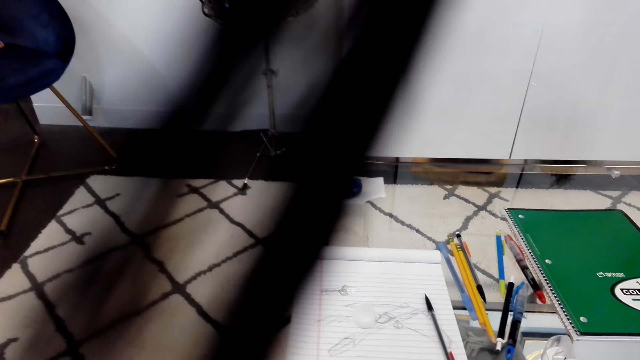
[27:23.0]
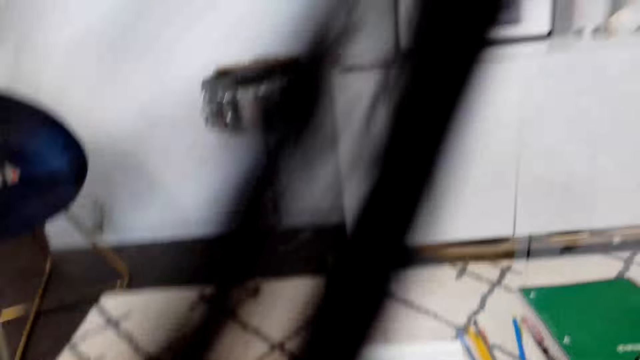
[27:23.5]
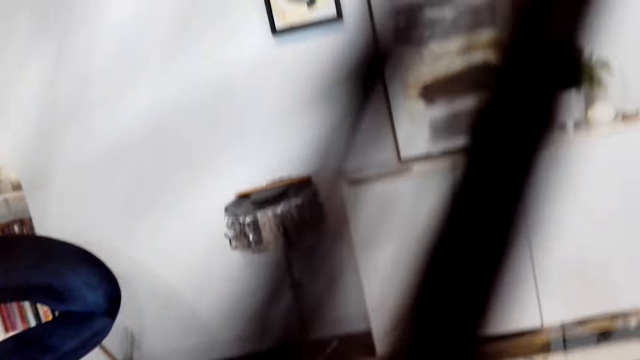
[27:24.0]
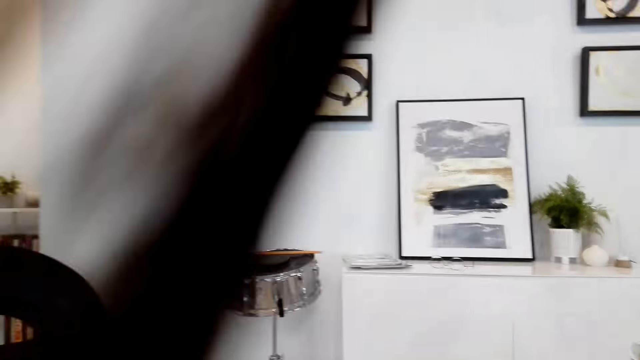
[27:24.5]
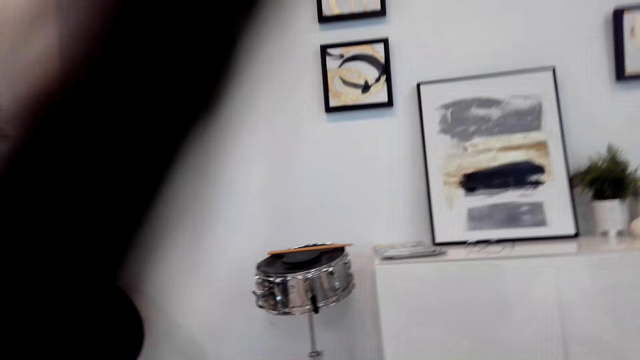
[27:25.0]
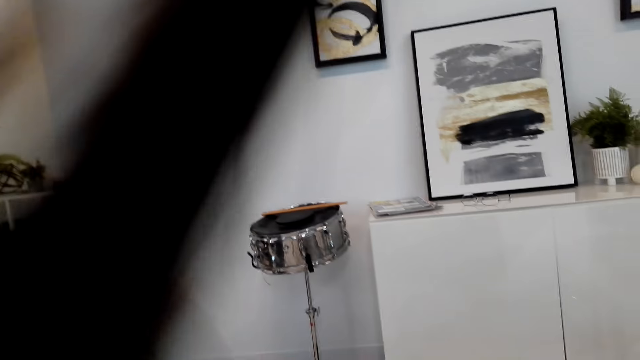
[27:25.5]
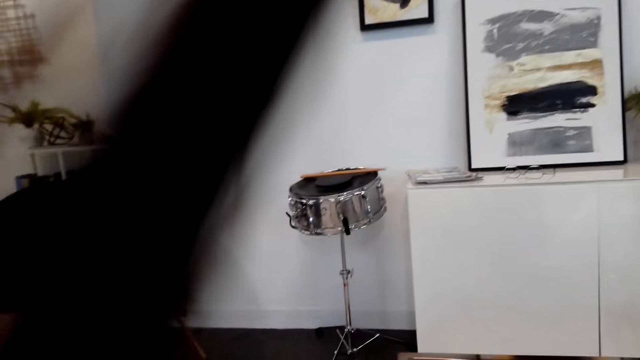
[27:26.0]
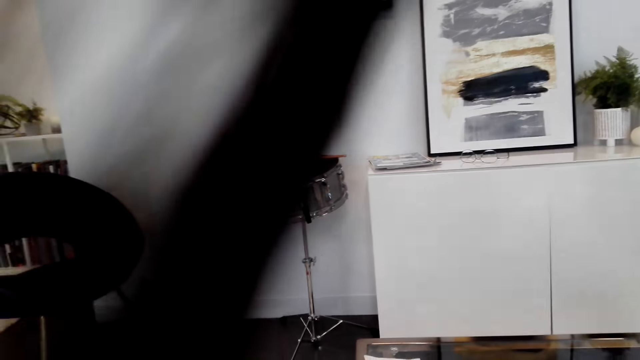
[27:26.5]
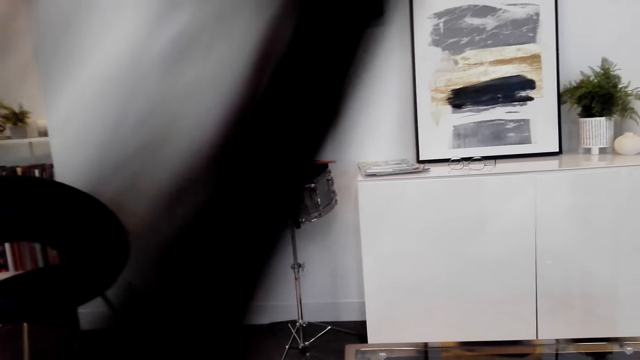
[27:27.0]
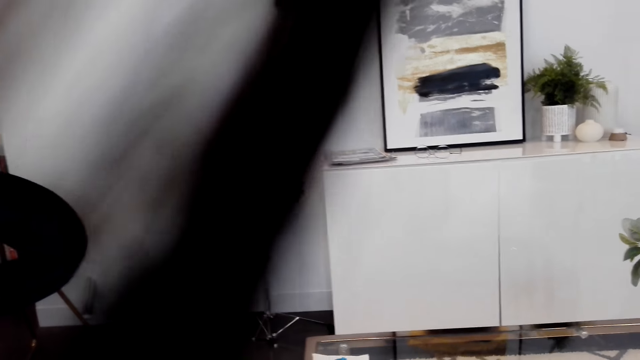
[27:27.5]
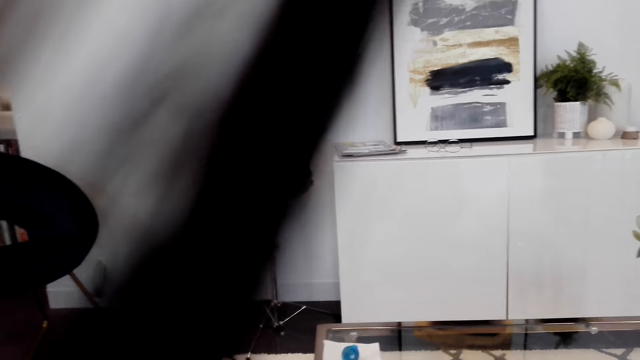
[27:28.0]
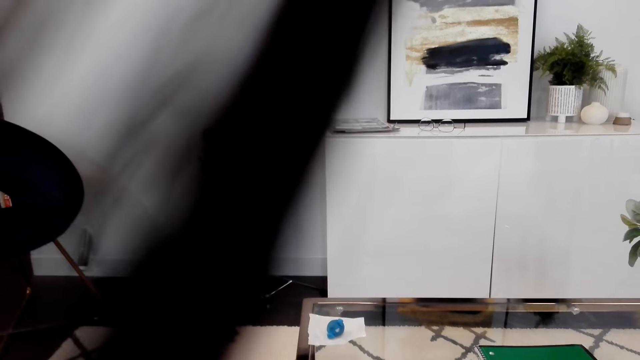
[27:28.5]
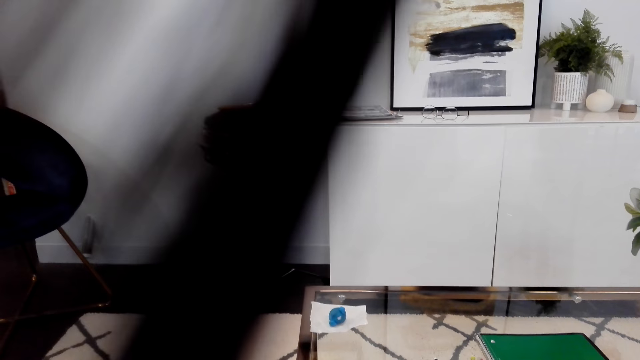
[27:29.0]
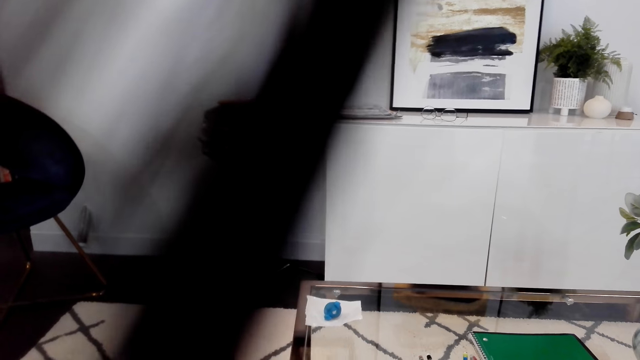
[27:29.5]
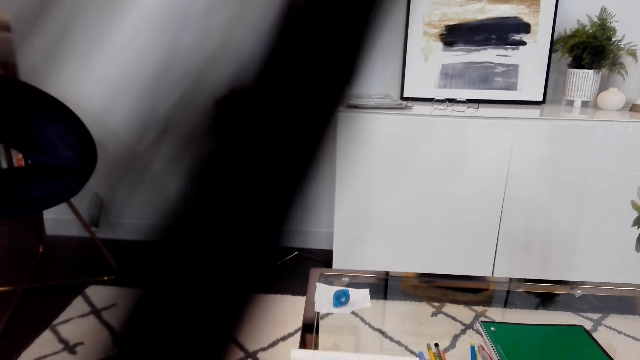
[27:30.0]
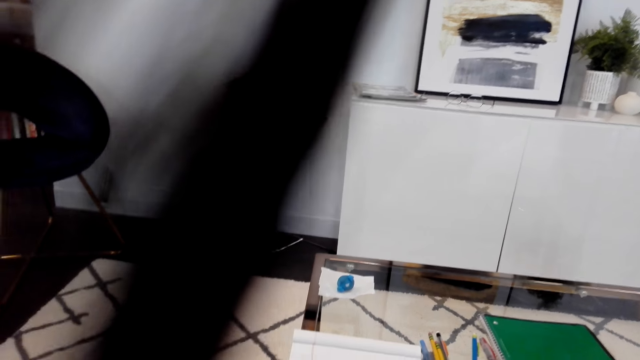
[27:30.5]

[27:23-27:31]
The camera wearer looks around.

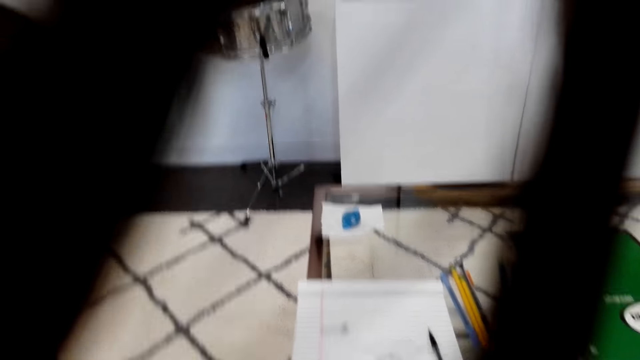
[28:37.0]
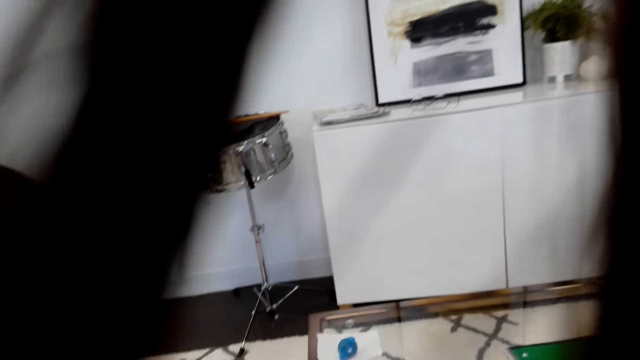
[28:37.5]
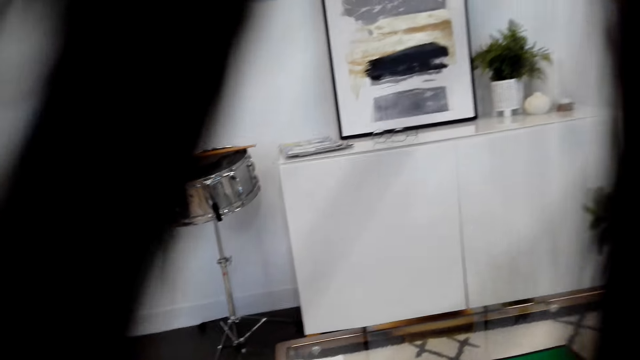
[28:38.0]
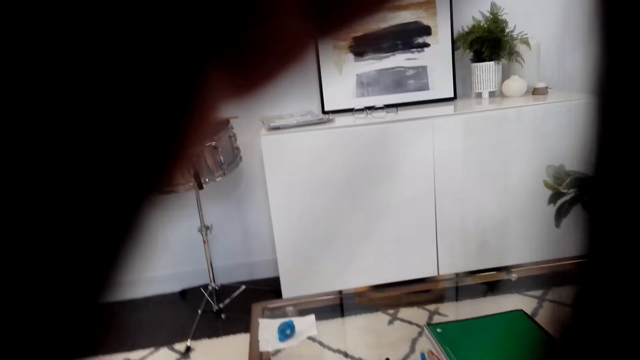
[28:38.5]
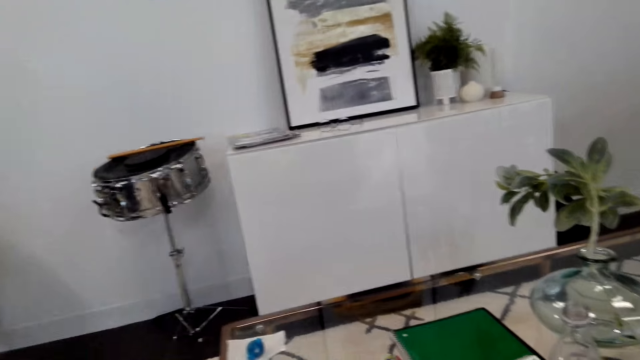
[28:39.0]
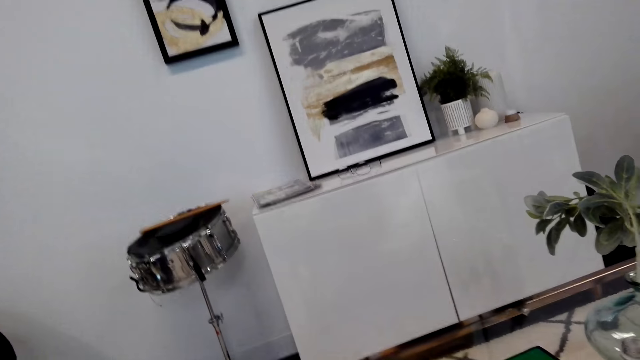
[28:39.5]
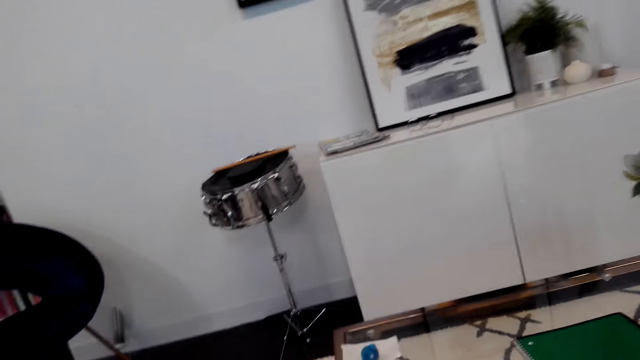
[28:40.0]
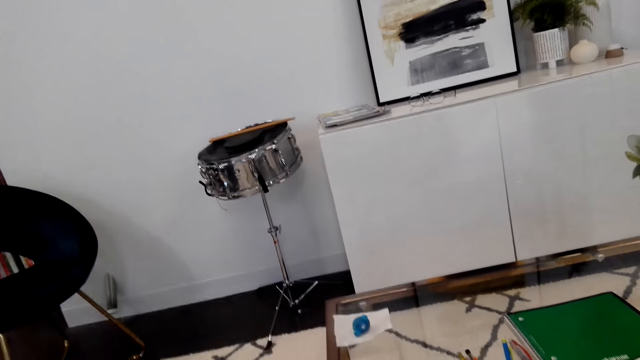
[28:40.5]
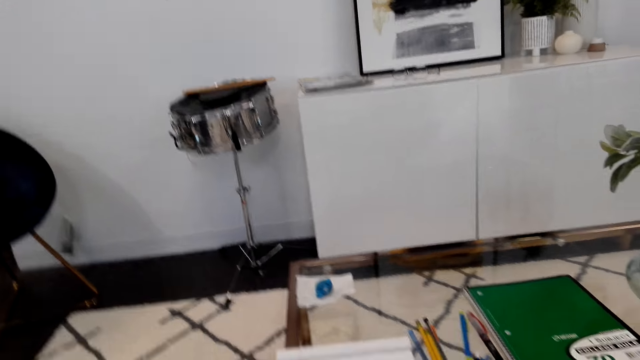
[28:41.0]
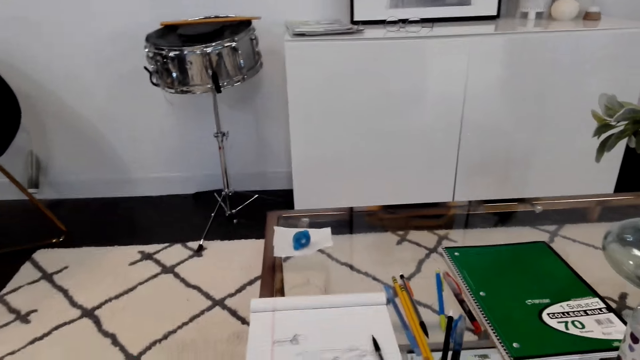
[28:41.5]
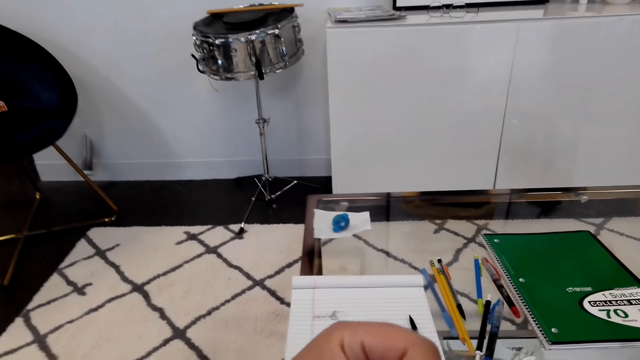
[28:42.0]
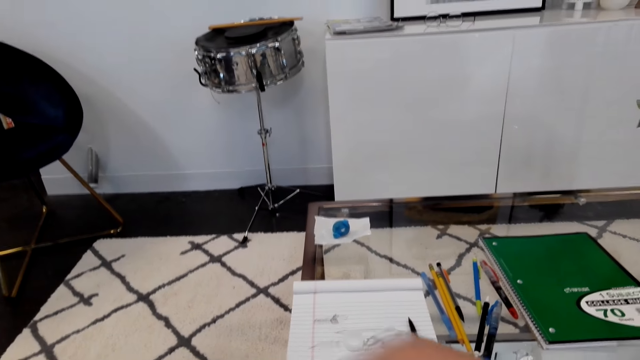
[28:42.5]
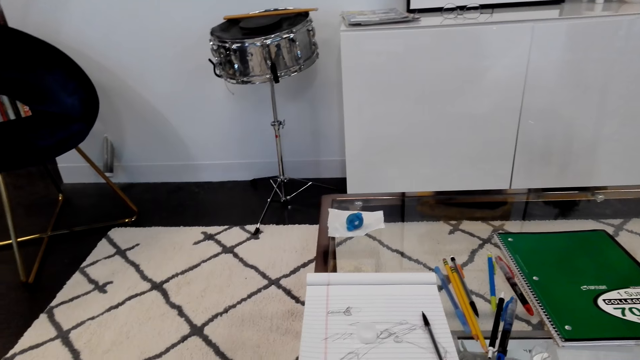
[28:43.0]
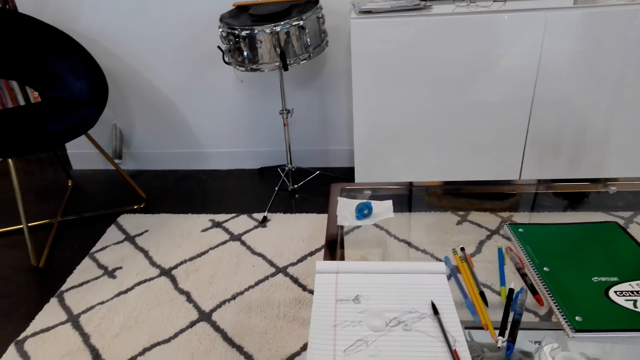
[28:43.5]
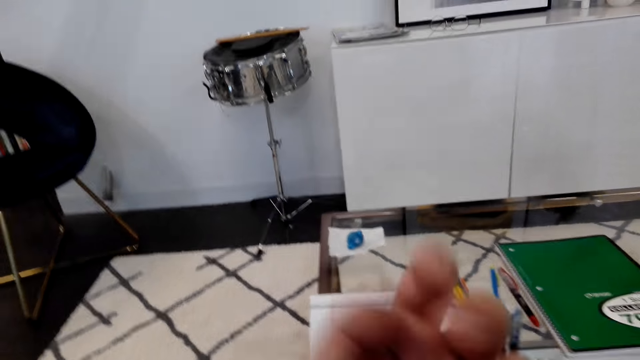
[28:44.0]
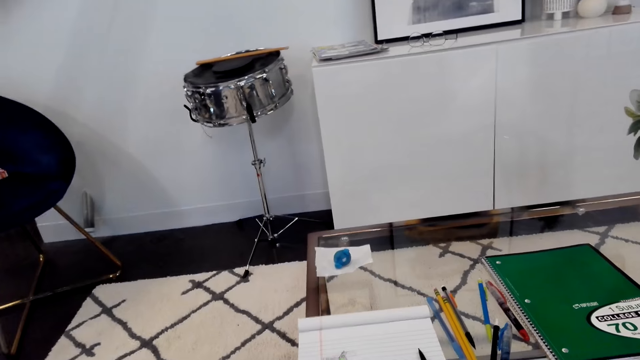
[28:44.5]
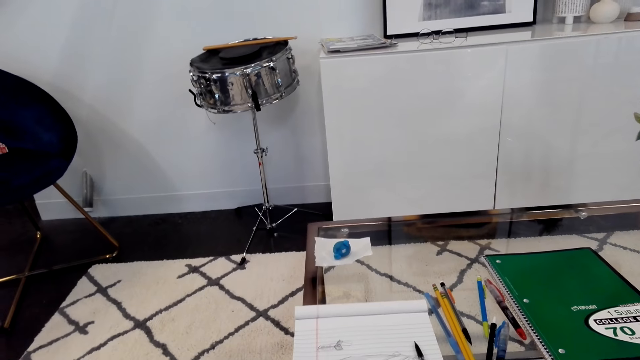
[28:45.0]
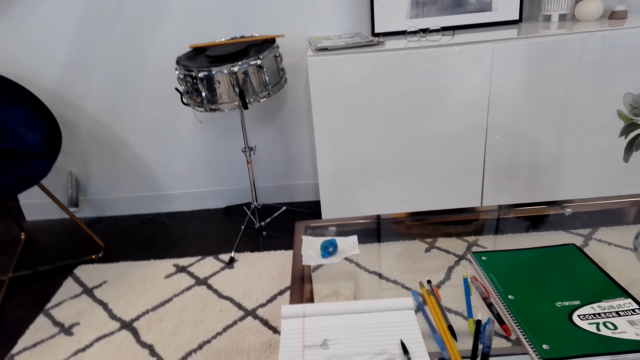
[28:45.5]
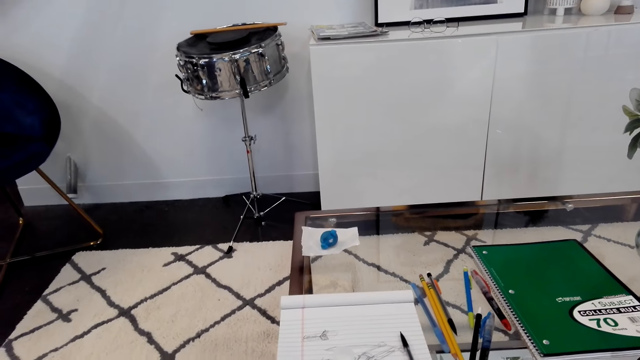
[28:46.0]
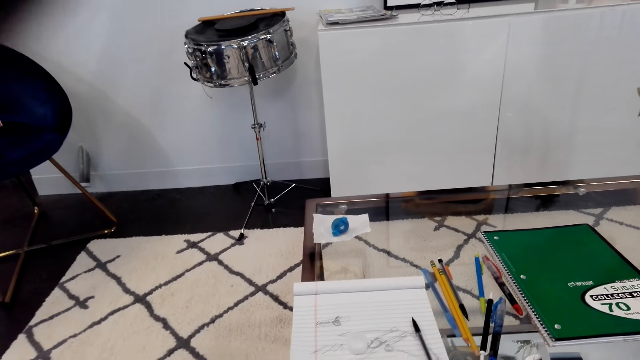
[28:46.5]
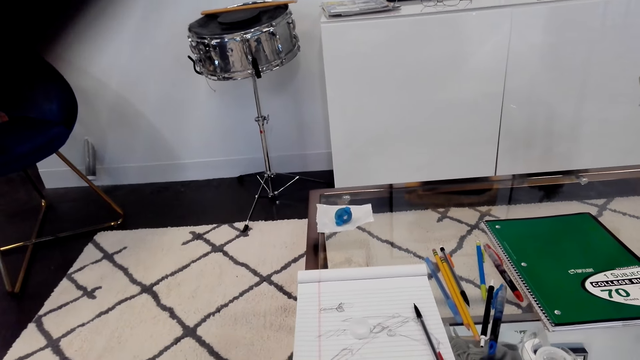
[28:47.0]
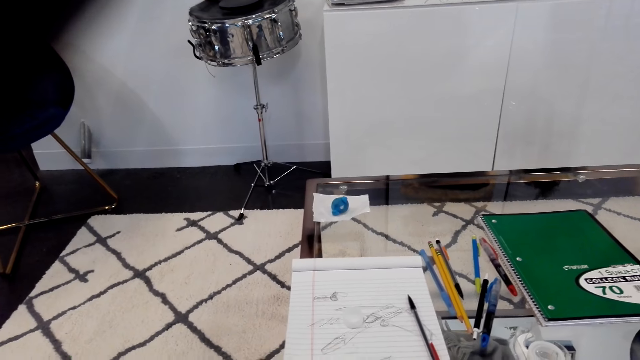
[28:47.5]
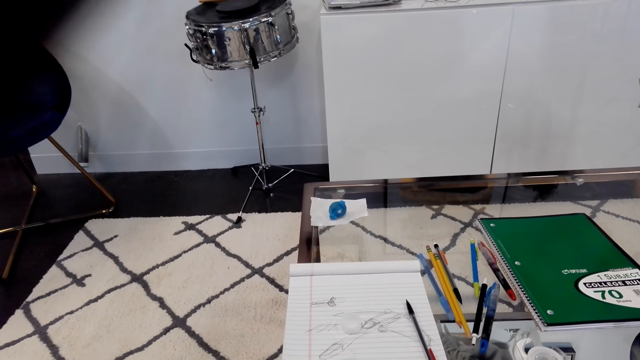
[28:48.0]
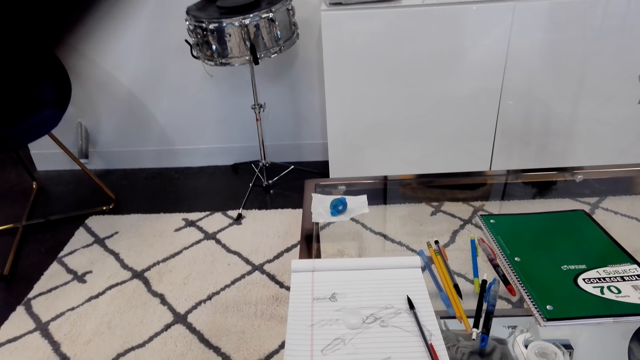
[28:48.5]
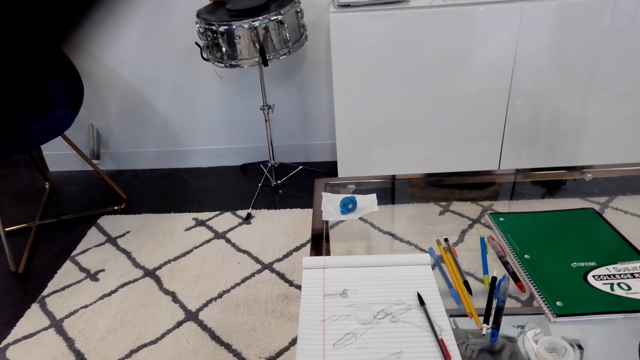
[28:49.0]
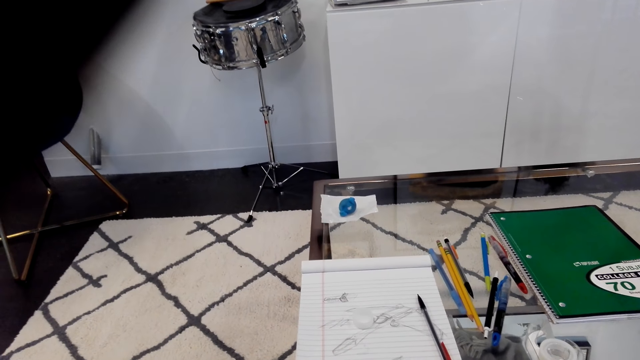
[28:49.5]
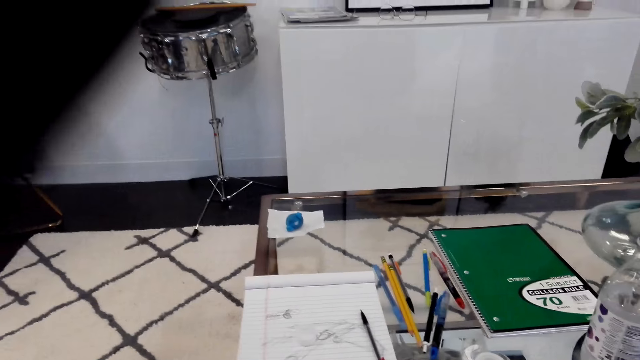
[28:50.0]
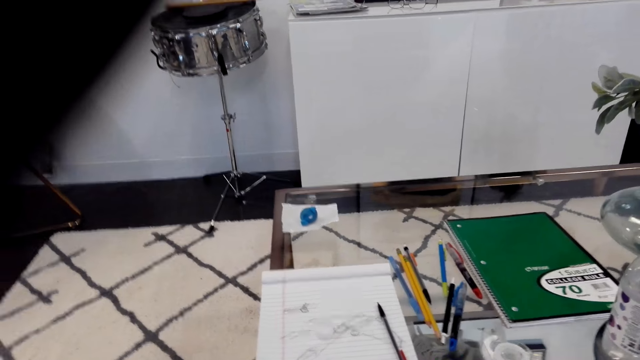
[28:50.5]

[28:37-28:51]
The camera wearer moves a hand. They look around.
